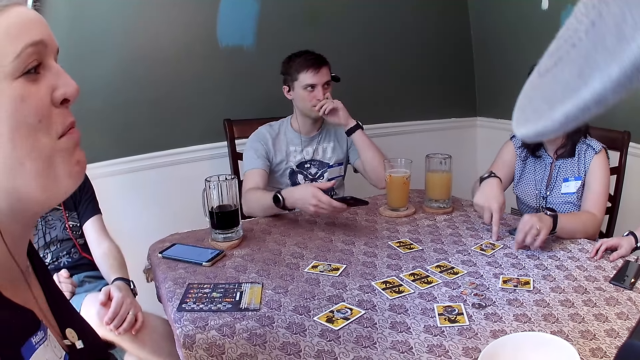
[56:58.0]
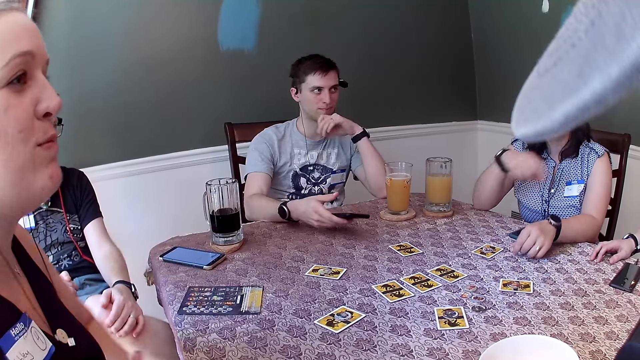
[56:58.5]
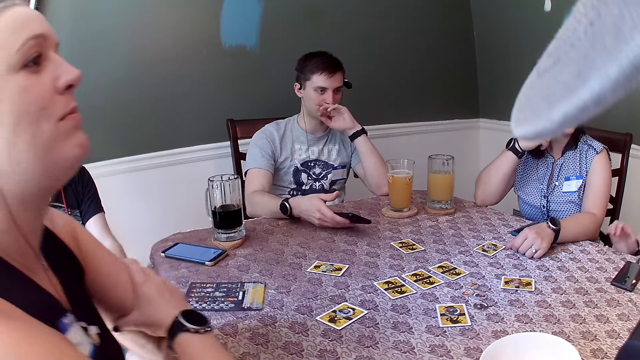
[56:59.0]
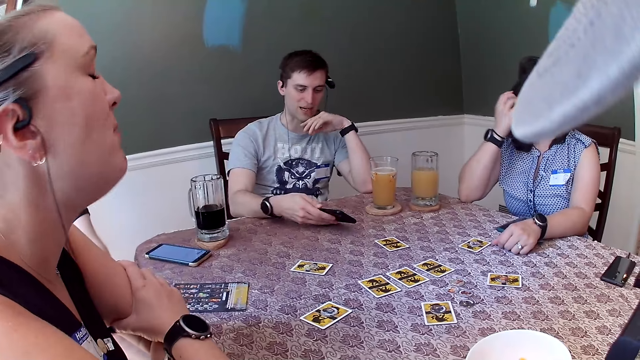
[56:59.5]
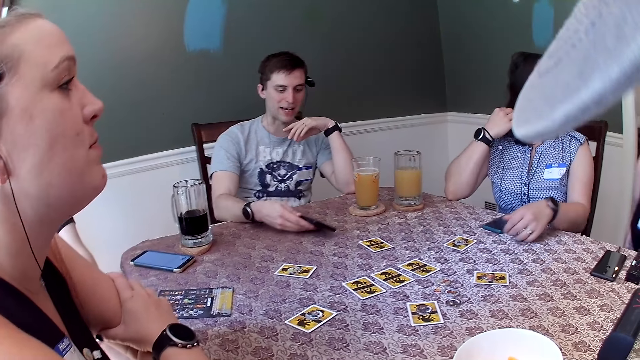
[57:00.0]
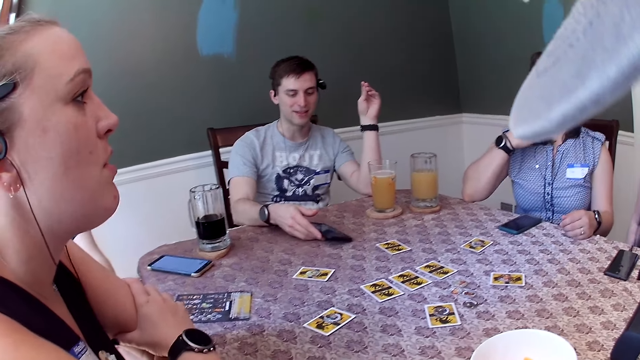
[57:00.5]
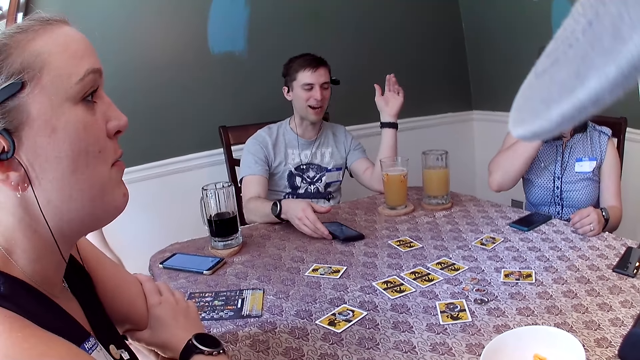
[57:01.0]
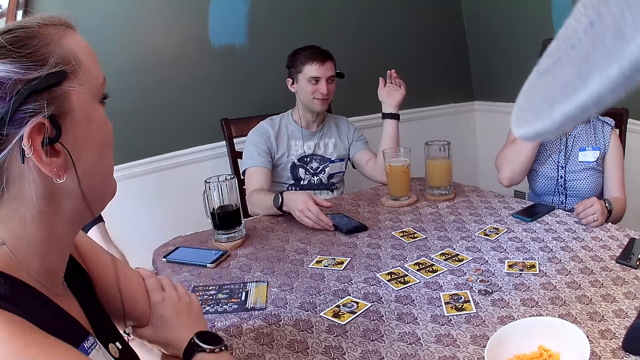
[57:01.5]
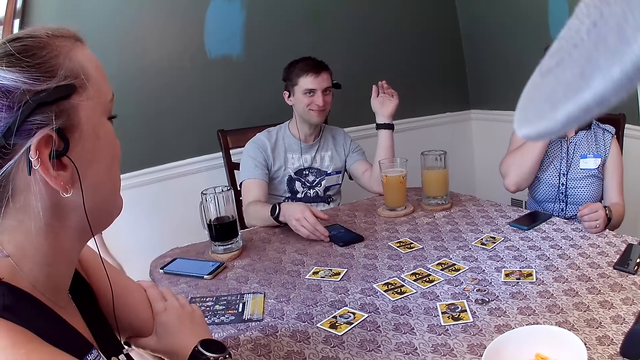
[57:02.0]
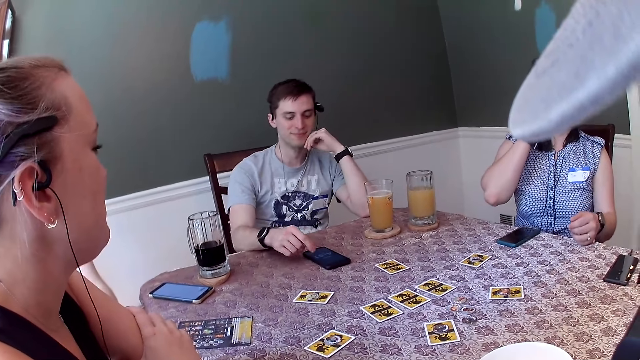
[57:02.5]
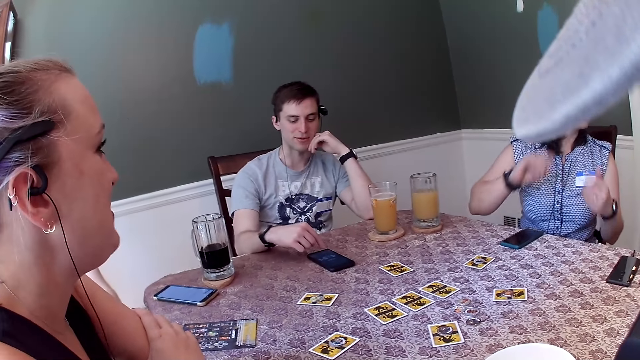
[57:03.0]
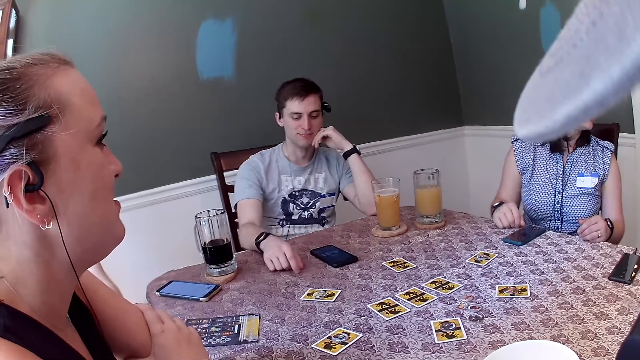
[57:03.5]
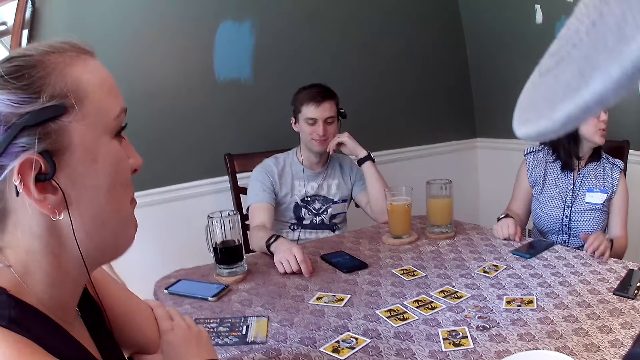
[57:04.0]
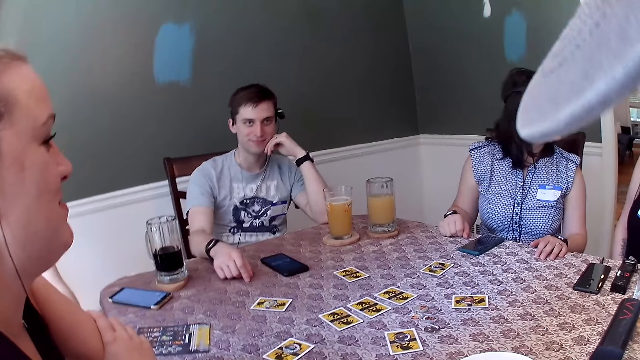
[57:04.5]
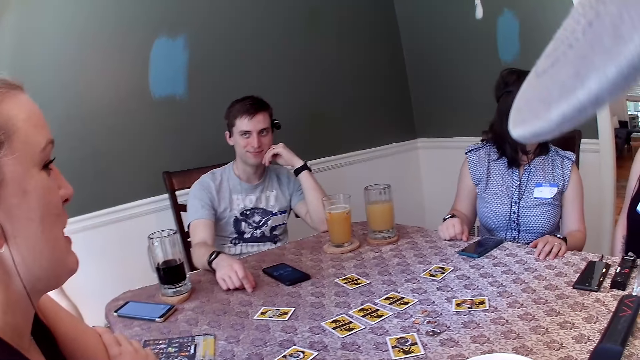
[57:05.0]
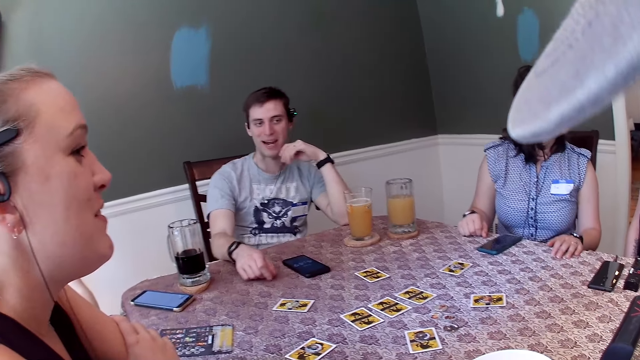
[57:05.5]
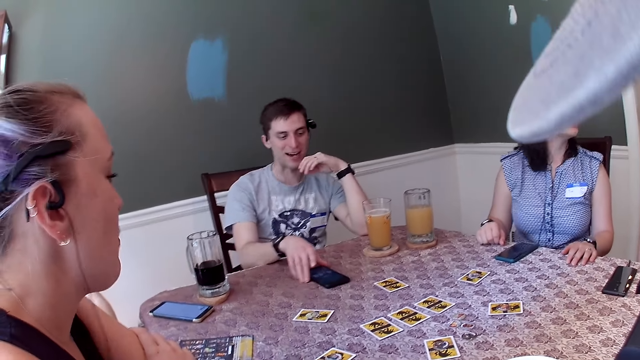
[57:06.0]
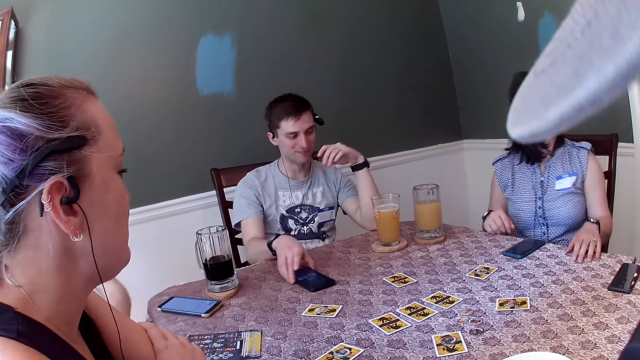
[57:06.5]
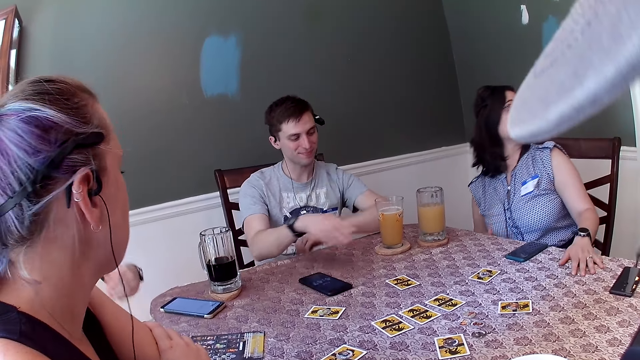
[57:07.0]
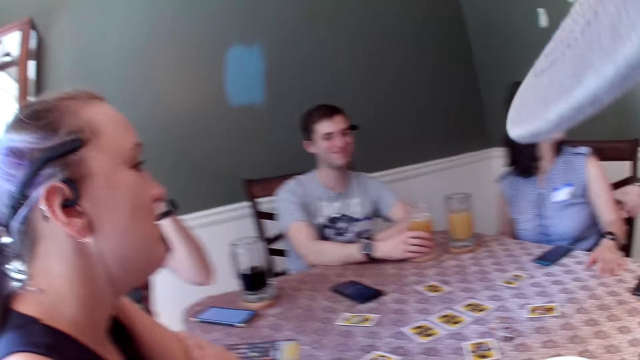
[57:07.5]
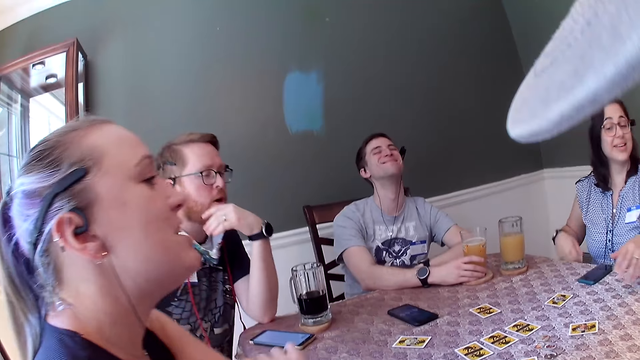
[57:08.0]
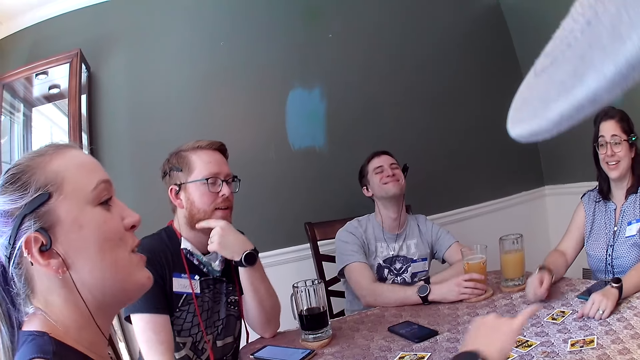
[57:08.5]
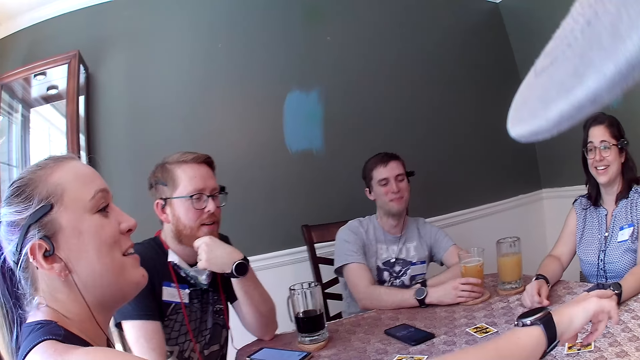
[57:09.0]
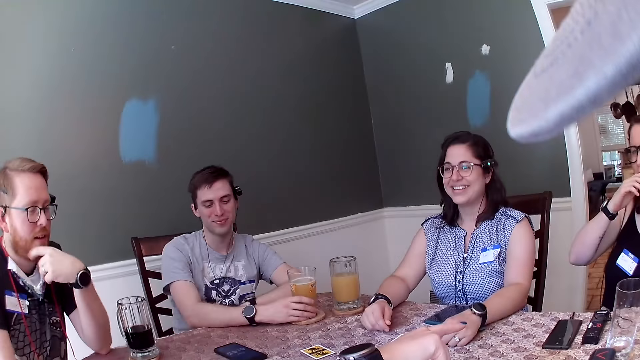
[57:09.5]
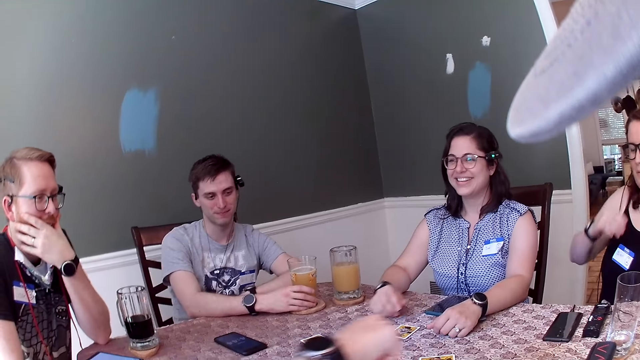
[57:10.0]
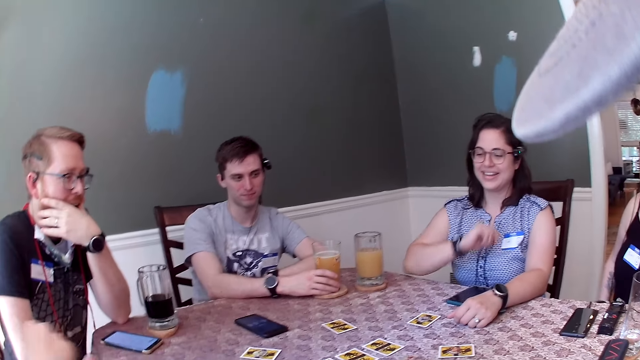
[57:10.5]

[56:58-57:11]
The man lowers the phone to the table with his right hand. The man drops the phone on the table with his right hand. The man moves the phone on the table with his right hand. The man holds the cup of drink on the table with his right hand.

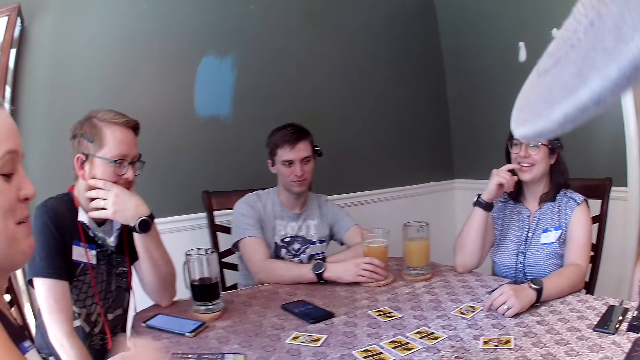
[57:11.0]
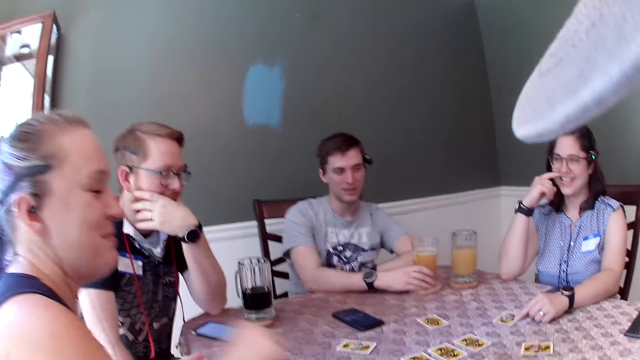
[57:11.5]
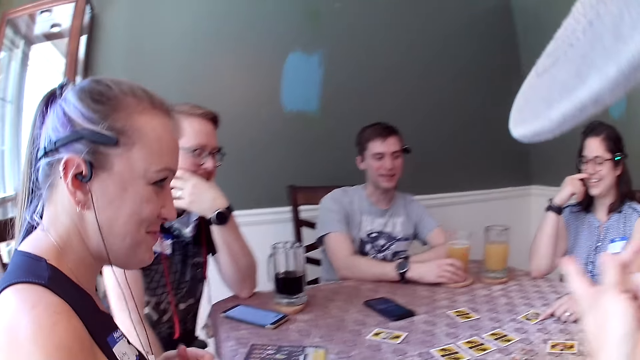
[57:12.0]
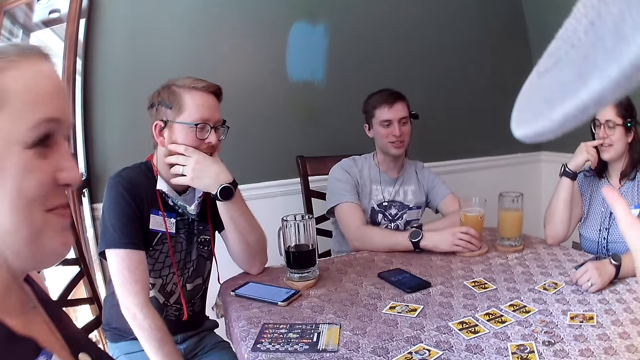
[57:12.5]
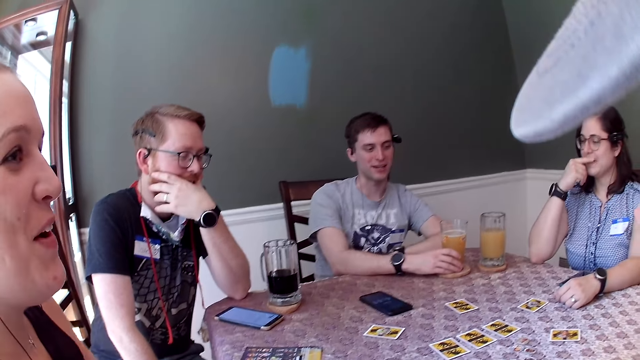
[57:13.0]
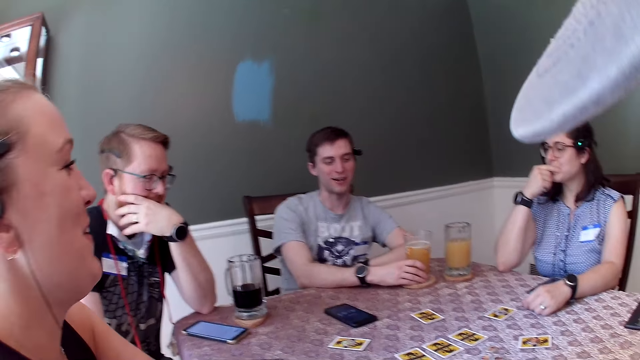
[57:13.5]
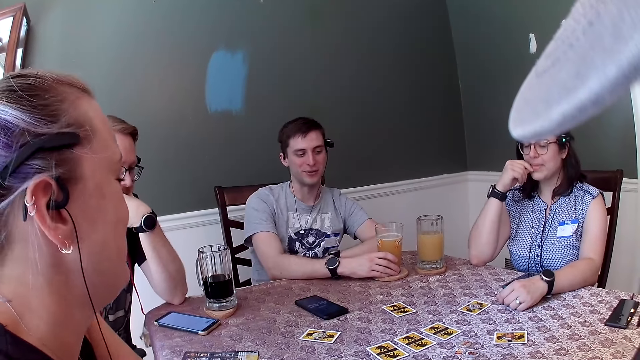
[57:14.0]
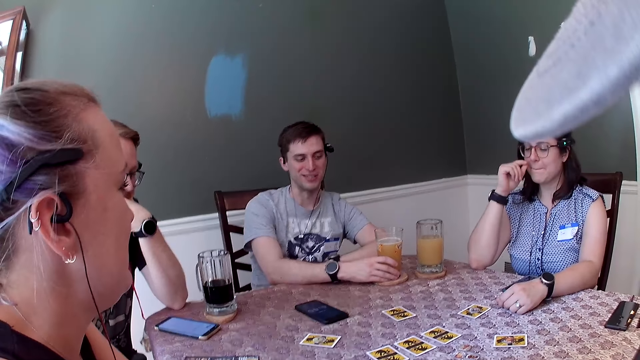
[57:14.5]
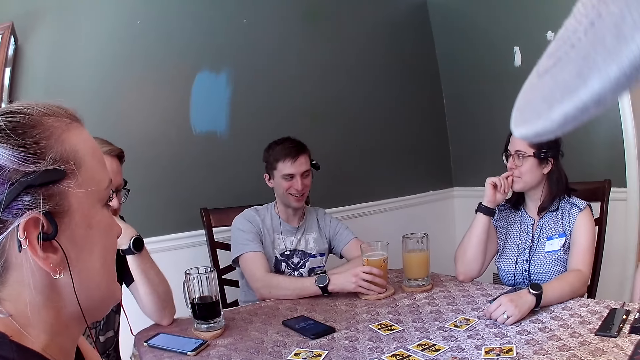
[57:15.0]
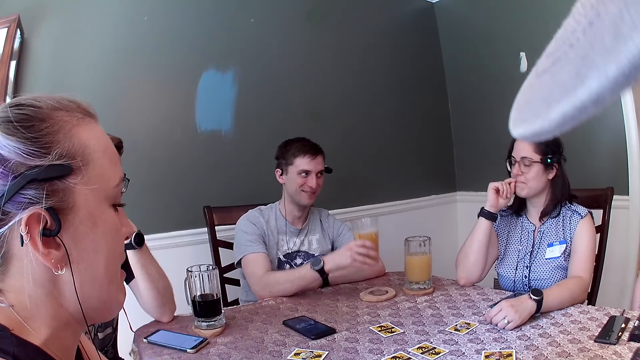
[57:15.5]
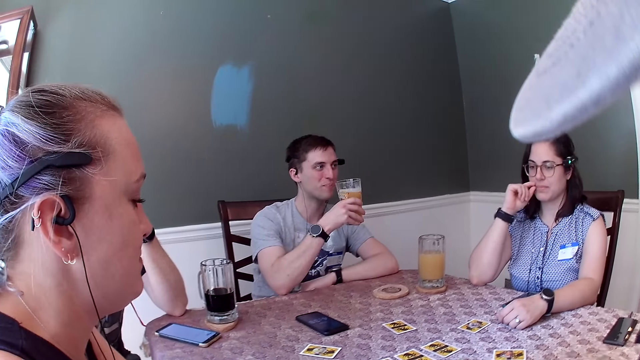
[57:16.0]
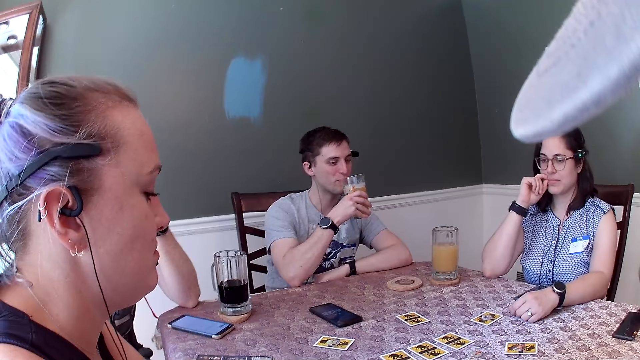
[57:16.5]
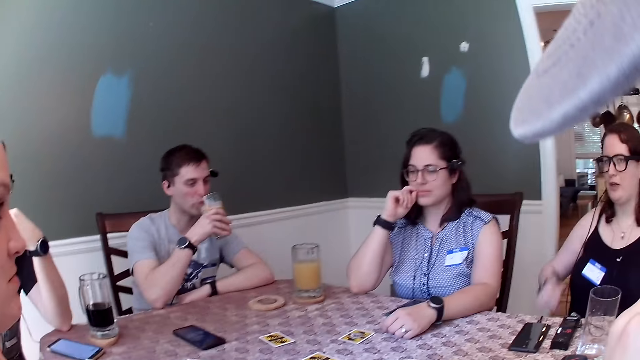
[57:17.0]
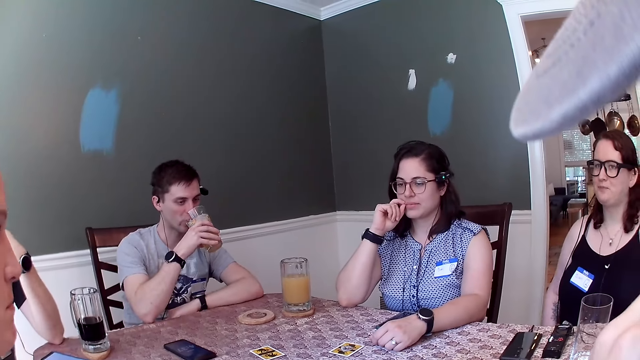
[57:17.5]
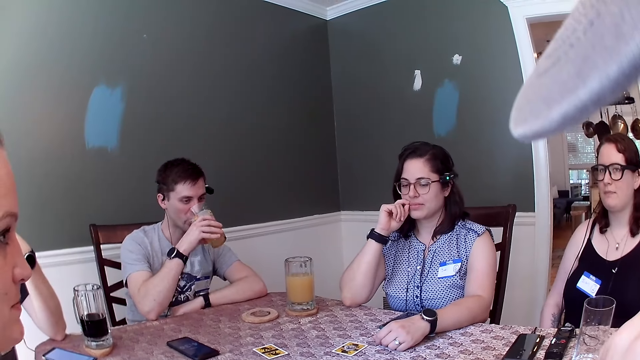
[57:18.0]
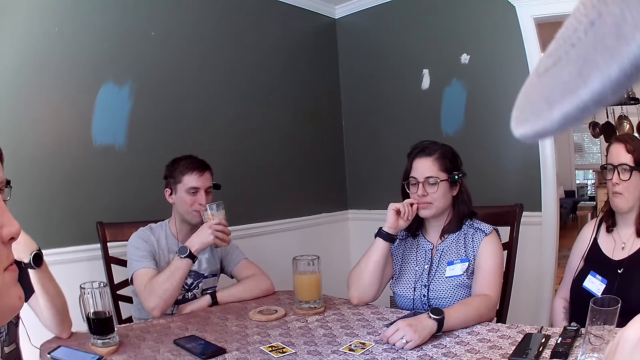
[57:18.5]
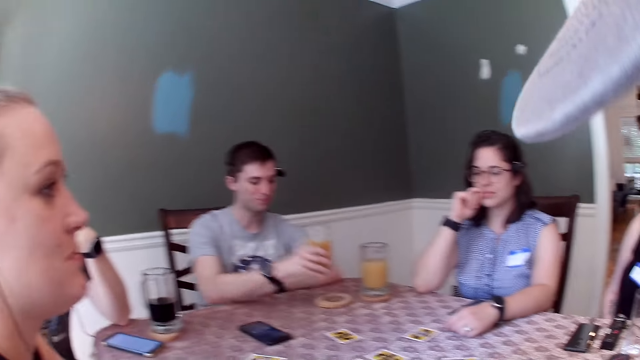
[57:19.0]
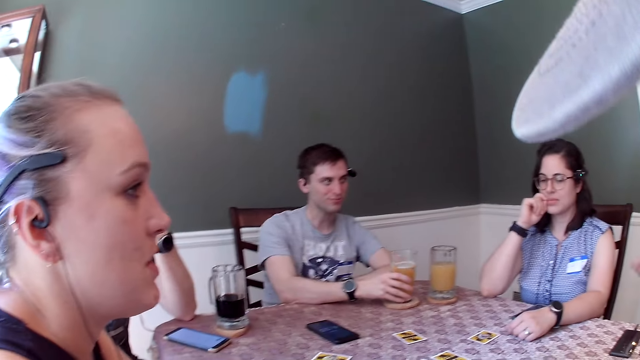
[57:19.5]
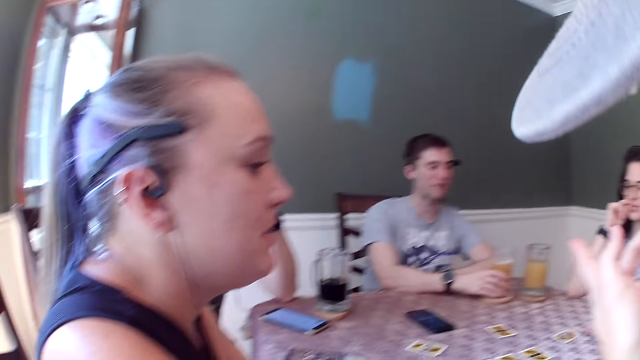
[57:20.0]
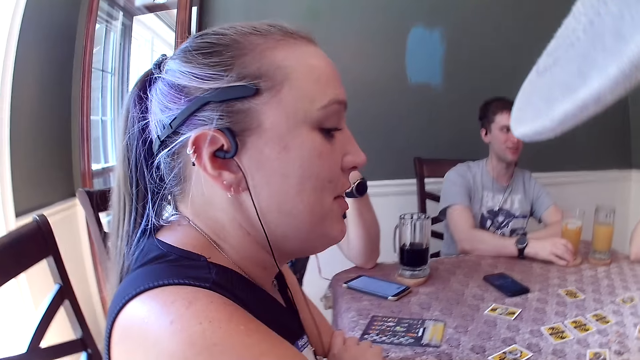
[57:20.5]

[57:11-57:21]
A man lifts the cup of drink from the table with his right hand. The man drinks from the cup. The man drops the cup on the table with his right hand.
